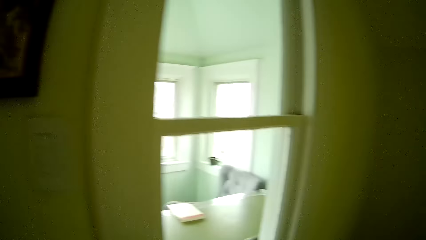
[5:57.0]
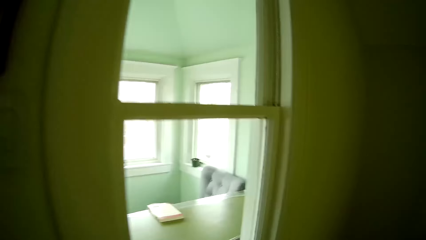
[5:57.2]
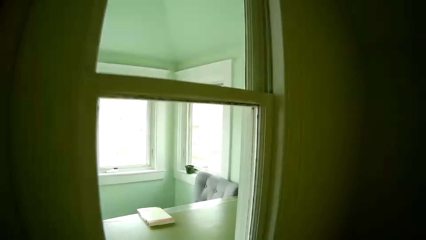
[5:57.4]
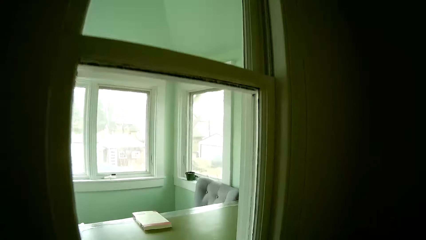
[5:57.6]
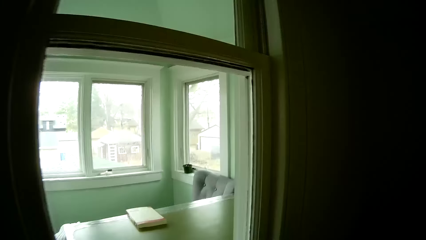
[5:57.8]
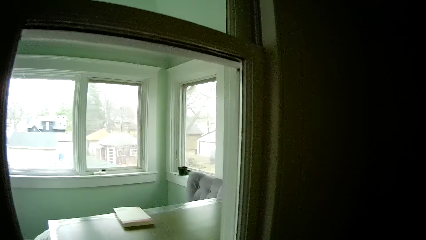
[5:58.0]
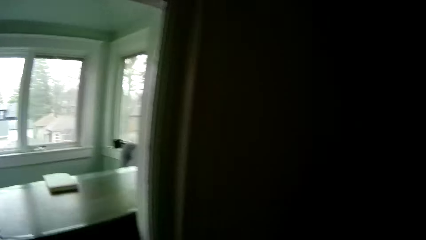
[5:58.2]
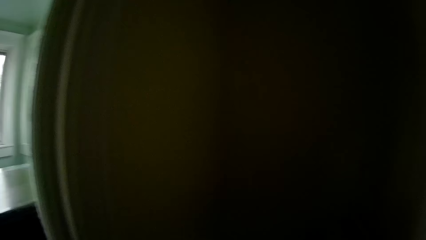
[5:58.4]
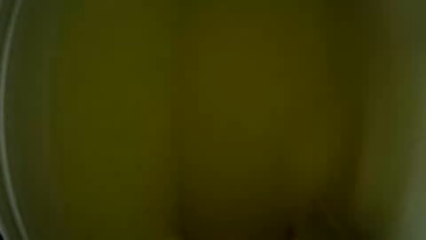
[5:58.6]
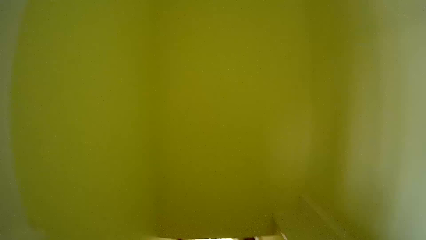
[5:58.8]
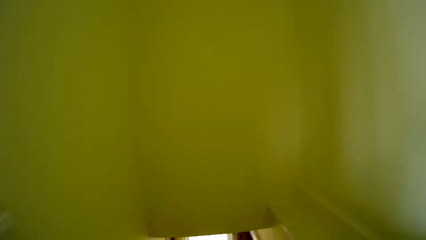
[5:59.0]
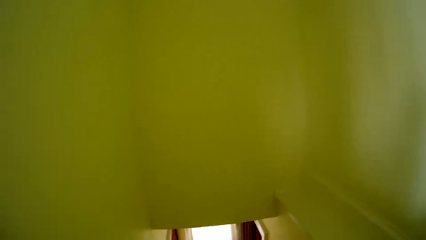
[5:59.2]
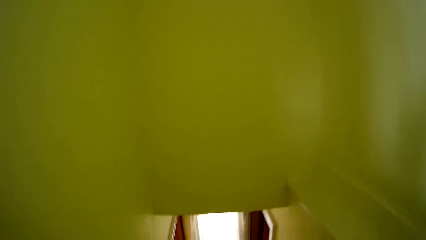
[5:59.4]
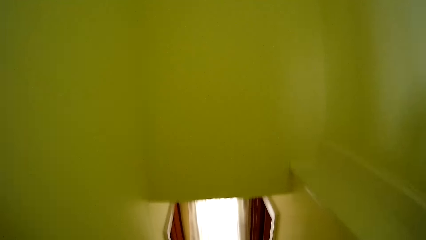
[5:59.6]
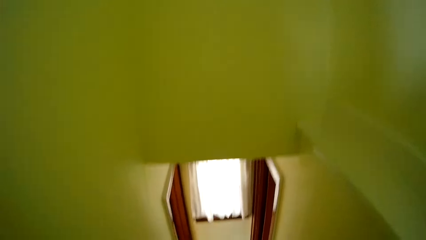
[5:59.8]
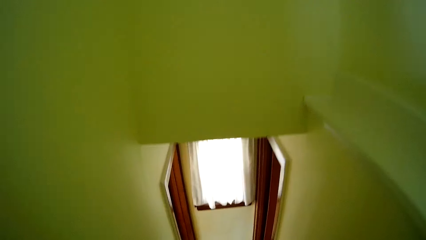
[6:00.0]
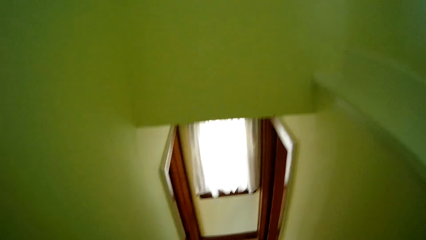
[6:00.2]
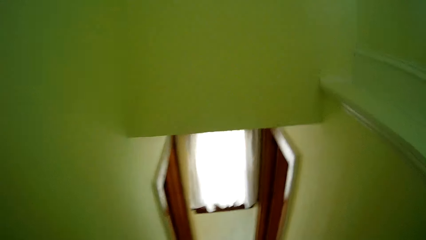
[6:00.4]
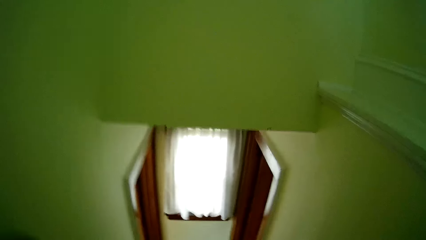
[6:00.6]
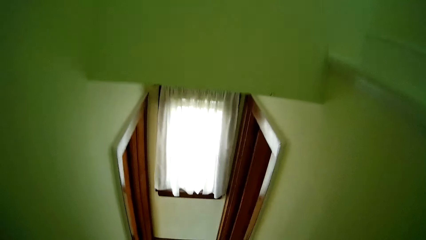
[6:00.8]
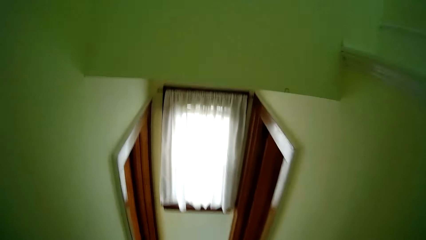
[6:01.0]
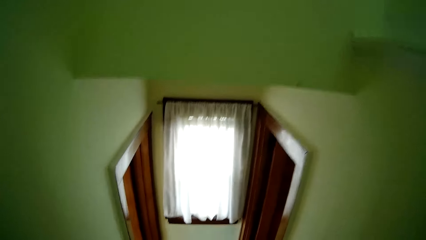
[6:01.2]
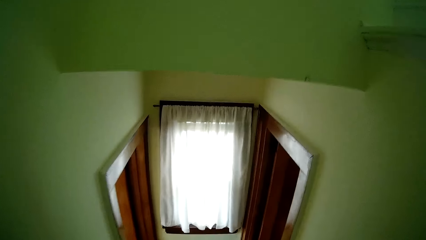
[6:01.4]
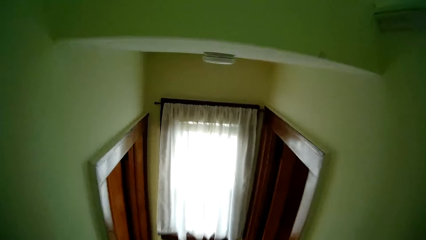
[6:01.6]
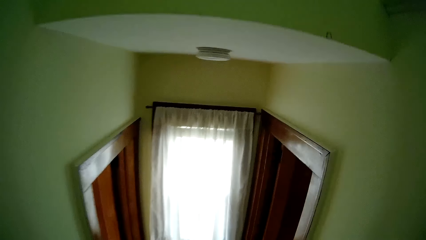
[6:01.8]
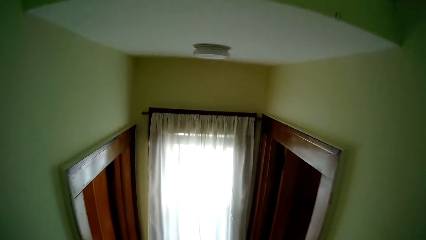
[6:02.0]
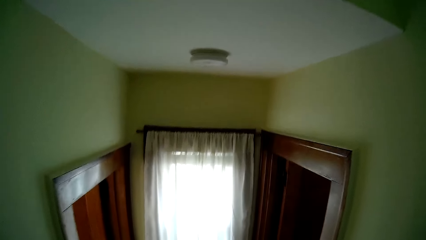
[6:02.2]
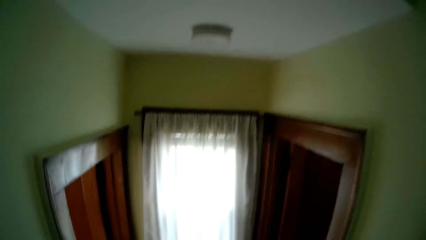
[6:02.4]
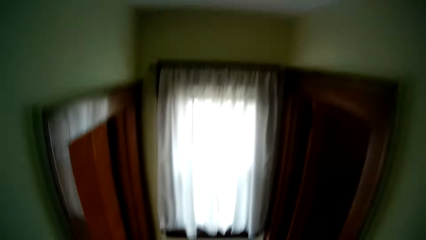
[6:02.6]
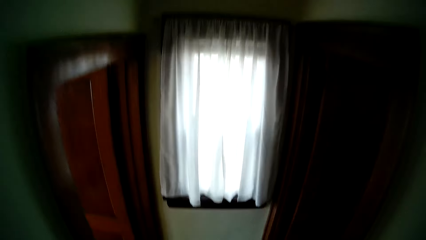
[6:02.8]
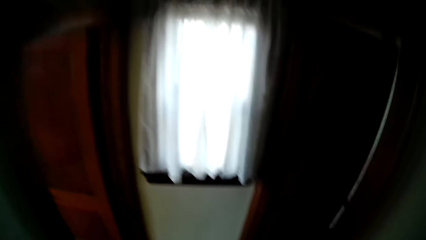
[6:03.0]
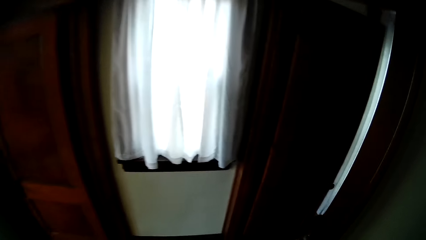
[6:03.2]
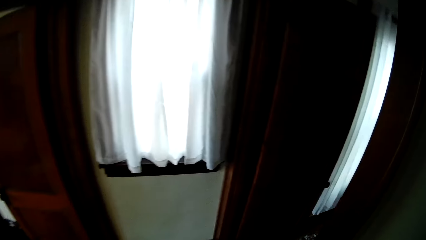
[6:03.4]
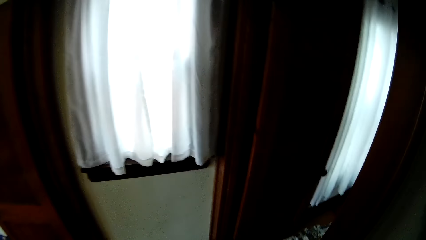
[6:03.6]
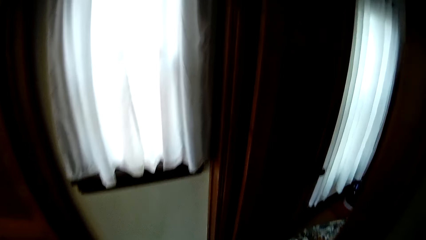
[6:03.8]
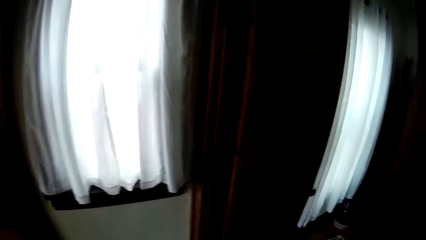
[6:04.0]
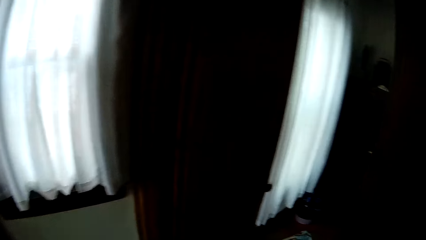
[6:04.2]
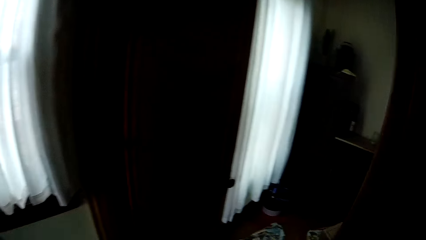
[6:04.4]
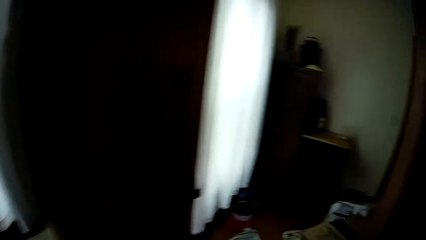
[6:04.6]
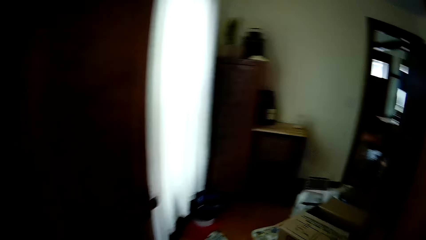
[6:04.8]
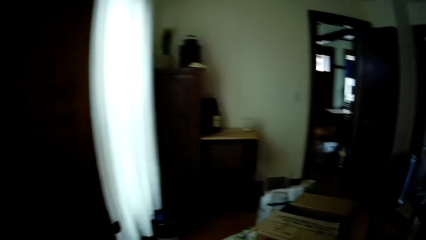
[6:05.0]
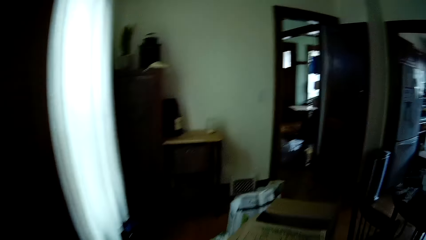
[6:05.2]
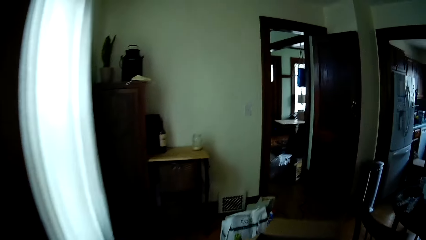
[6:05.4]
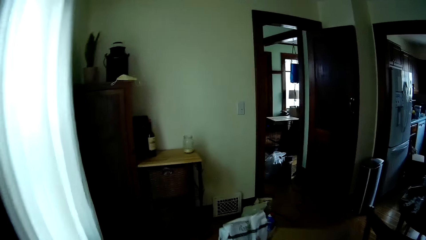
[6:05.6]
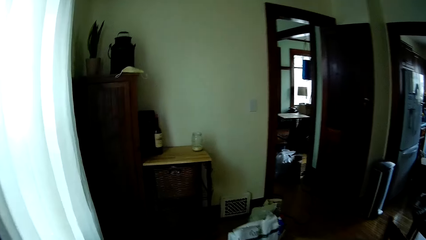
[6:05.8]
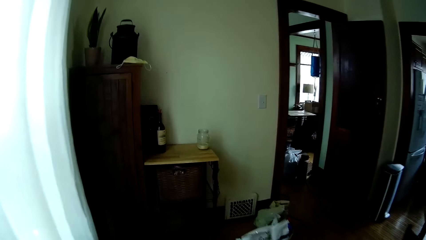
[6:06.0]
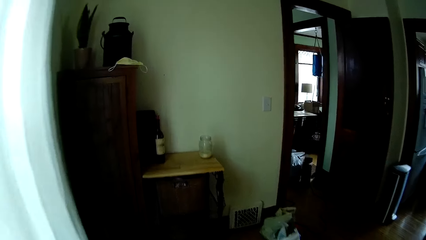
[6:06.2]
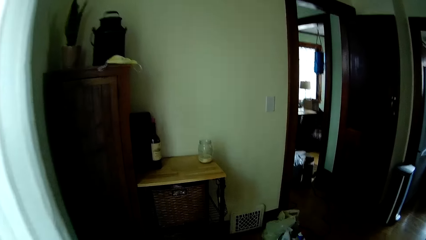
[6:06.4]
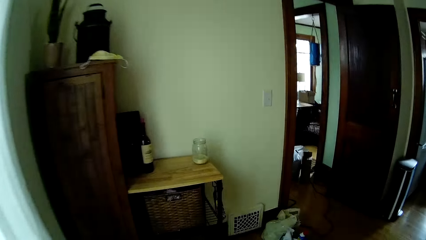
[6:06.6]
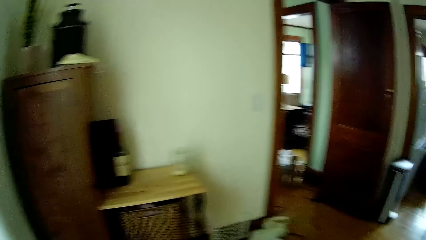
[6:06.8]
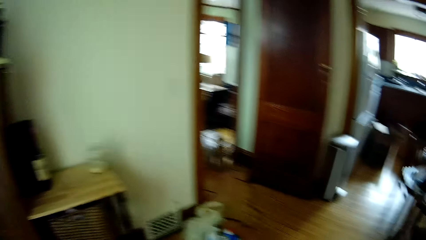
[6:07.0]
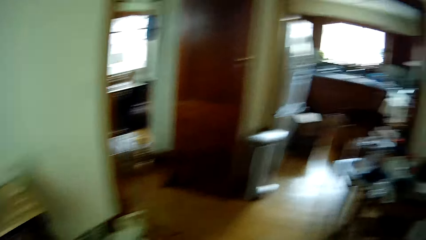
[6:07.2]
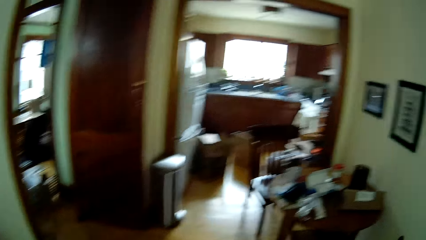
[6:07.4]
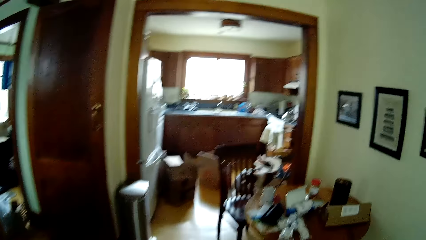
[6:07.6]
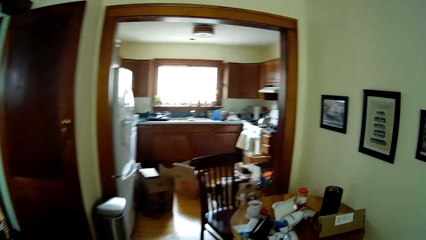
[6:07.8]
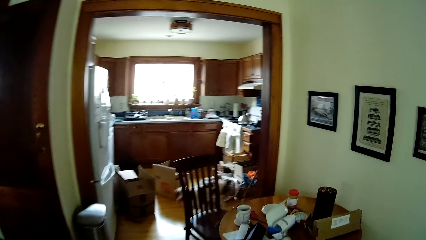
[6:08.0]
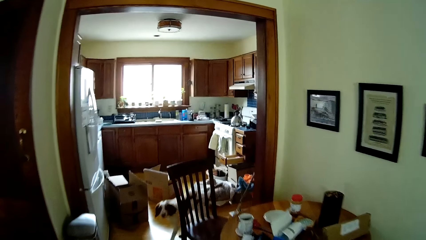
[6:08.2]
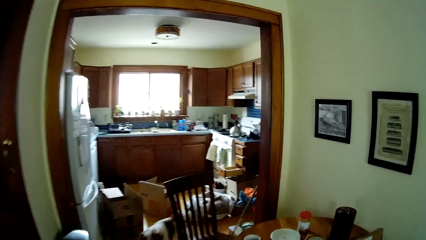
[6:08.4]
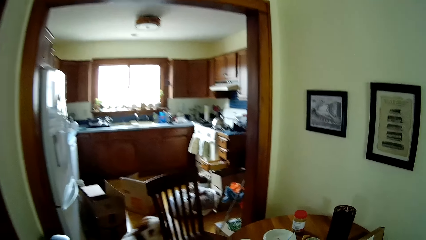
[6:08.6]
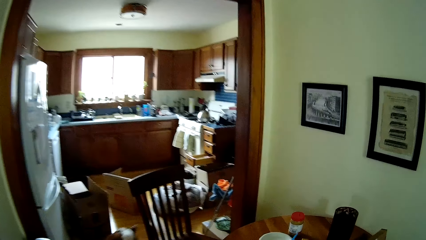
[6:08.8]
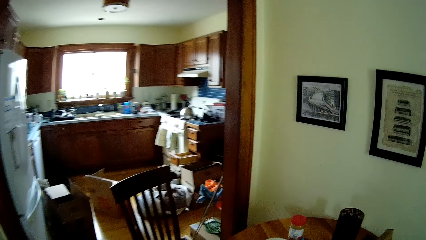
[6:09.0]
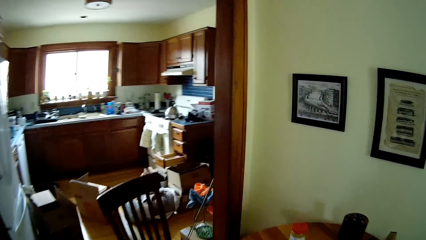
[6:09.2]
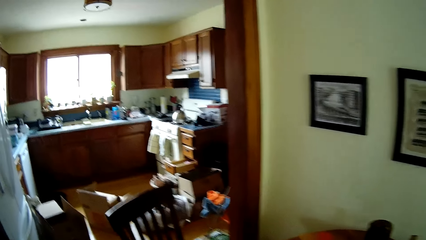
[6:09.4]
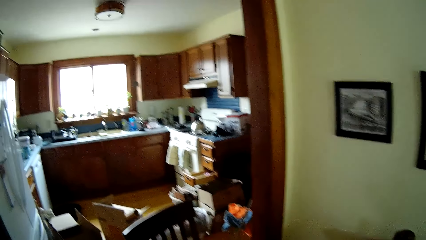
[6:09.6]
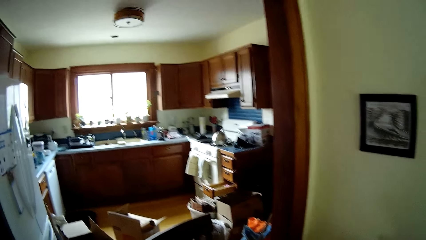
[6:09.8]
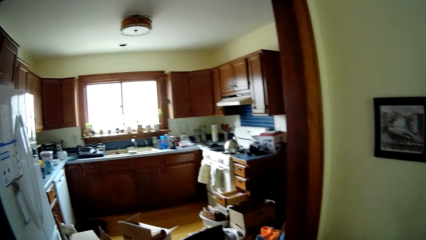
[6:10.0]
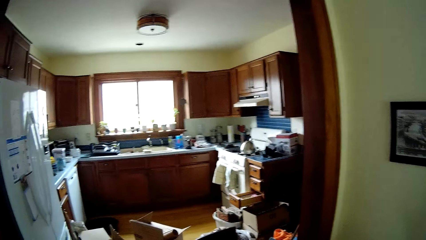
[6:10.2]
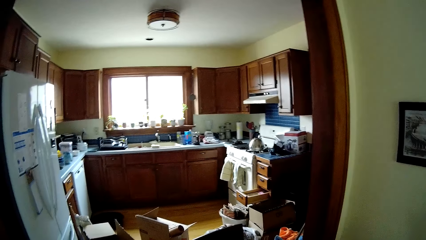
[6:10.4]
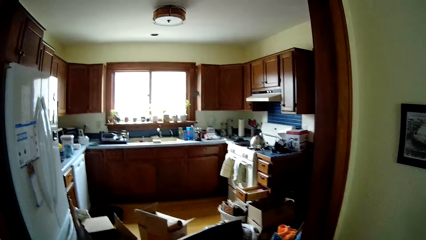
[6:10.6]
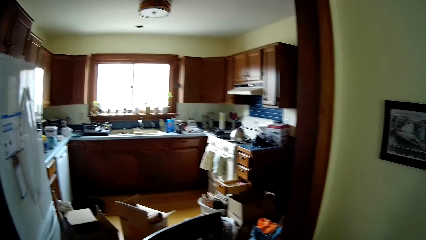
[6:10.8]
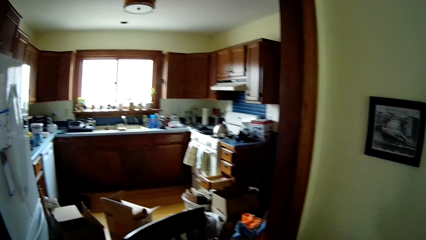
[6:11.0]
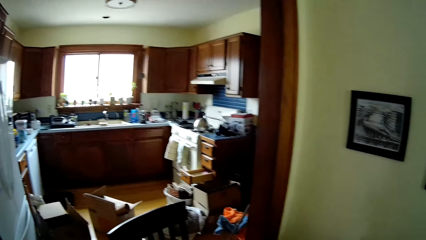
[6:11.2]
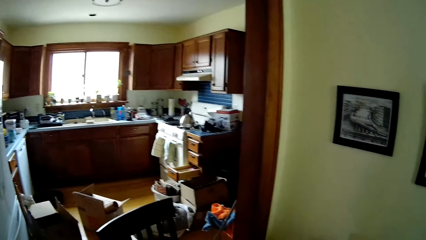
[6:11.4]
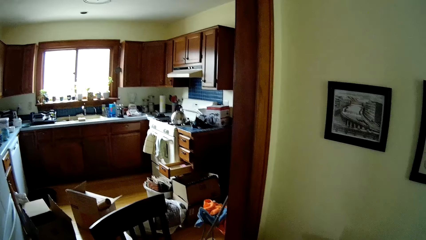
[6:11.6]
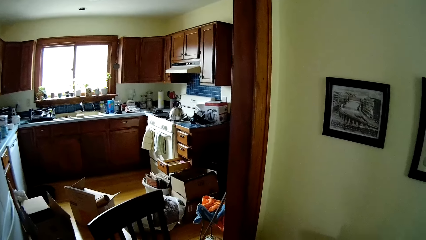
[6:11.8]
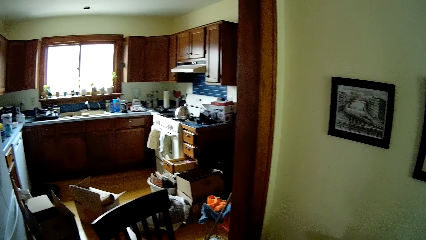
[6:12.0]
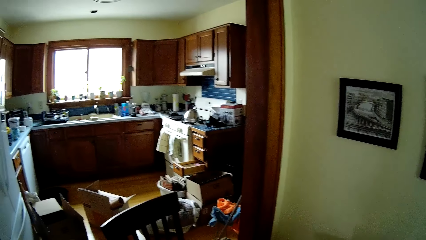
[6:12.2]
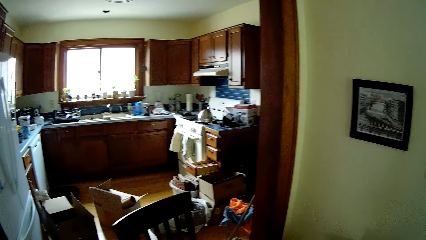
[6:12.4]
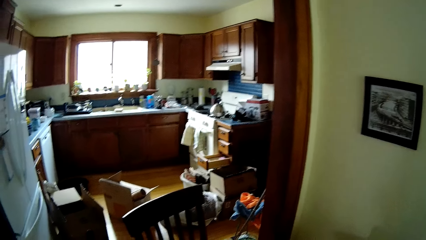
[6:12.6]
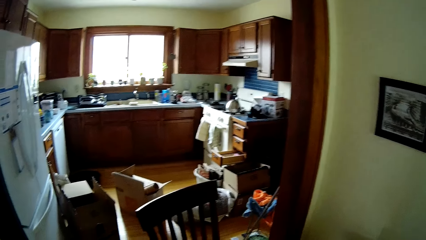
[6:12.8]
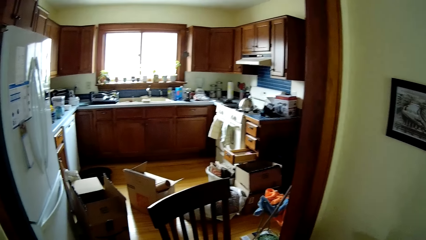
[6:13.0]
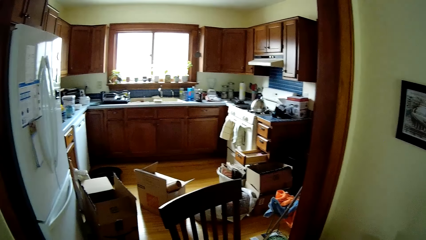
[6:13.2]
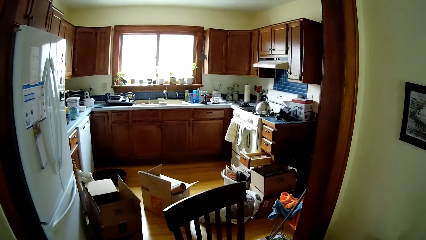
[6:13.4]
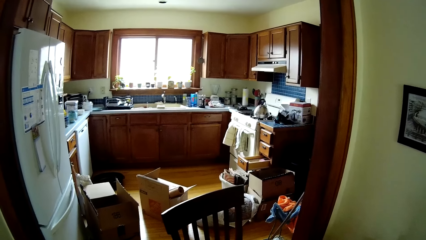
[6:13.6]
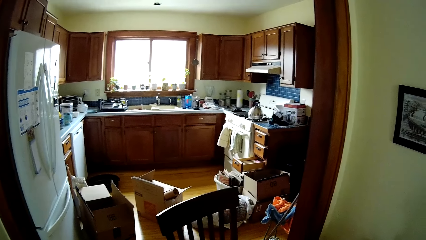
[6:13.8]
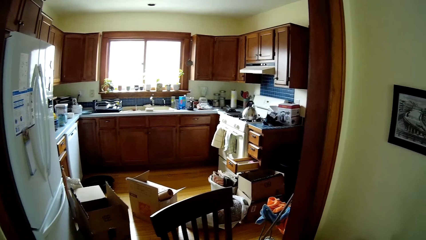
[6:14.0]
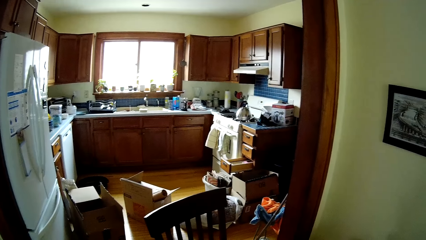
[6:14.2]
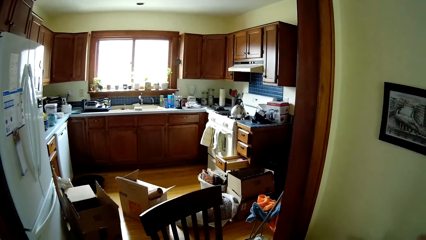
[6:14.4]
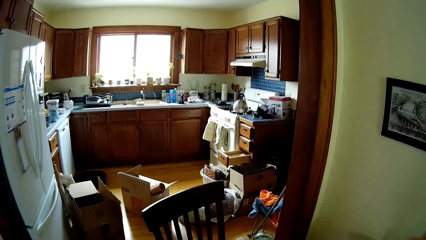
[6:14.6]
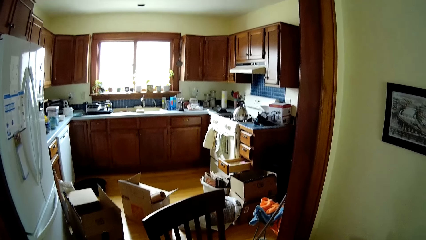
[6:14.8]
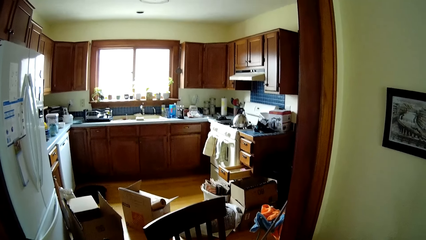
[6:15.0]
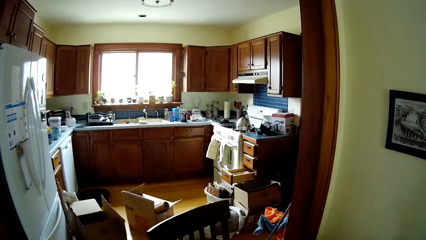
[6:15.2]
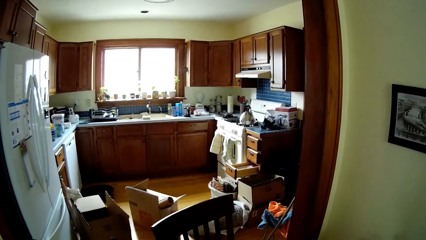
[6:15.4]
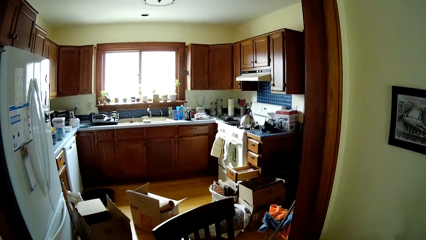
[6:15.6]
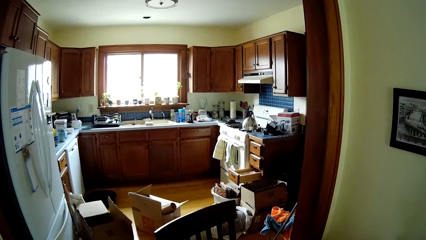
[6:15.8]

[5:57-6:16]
The camera wearer walks down the stairs. They walk towards a brown table. The dog walks past the camera wearer. The camera wearer stands.
